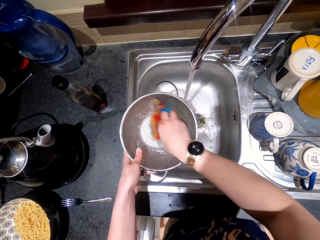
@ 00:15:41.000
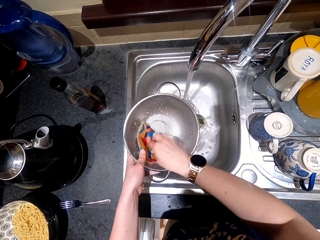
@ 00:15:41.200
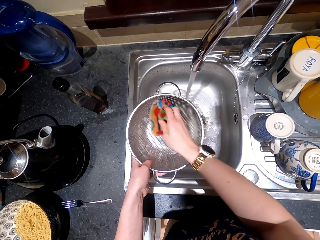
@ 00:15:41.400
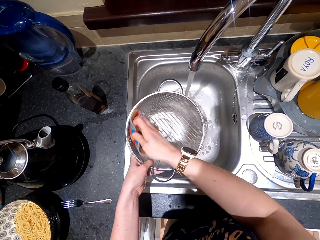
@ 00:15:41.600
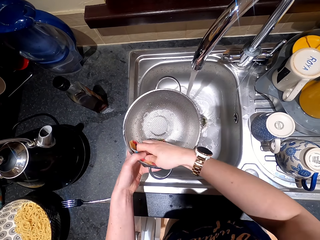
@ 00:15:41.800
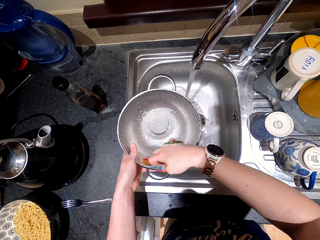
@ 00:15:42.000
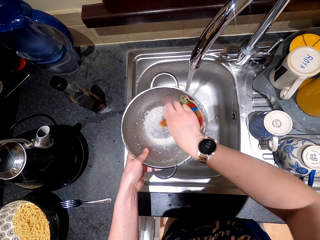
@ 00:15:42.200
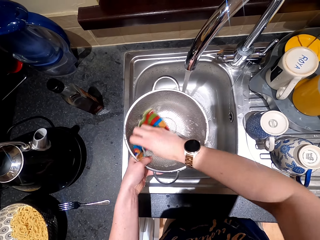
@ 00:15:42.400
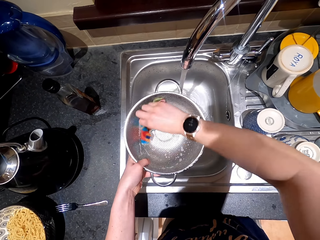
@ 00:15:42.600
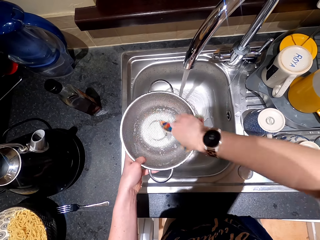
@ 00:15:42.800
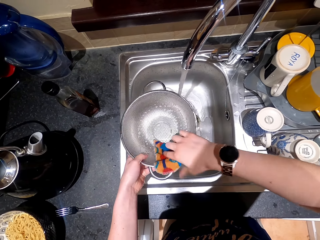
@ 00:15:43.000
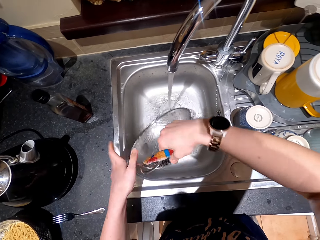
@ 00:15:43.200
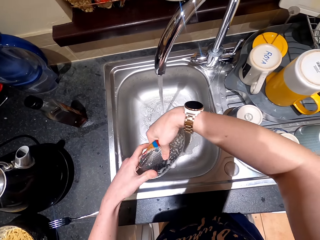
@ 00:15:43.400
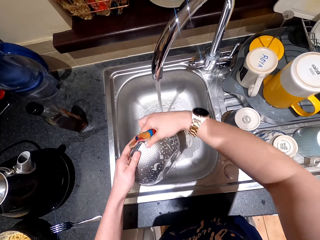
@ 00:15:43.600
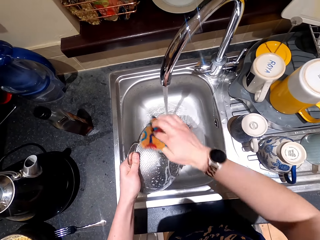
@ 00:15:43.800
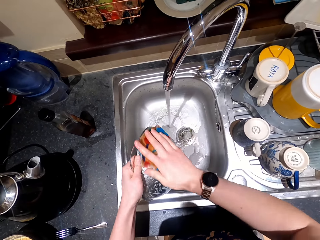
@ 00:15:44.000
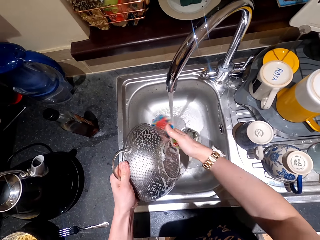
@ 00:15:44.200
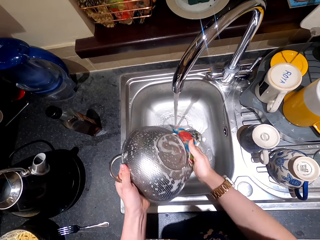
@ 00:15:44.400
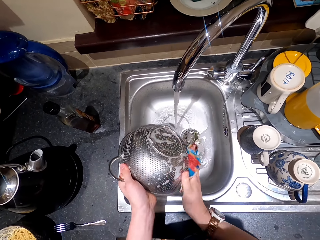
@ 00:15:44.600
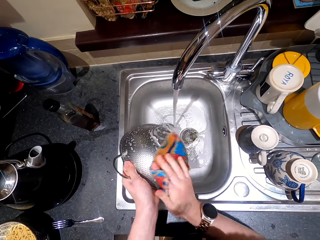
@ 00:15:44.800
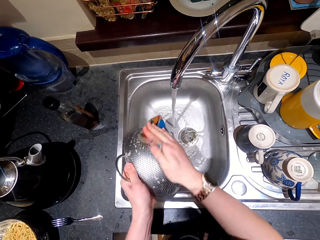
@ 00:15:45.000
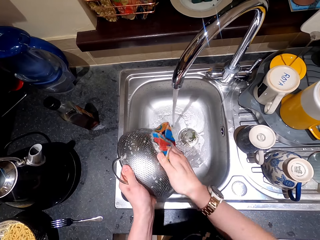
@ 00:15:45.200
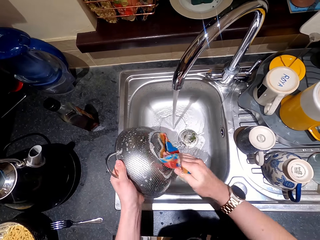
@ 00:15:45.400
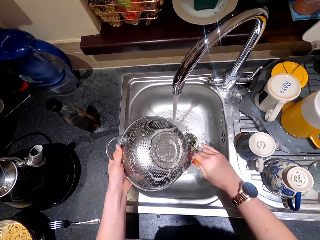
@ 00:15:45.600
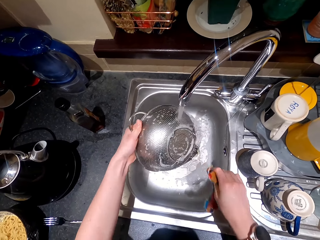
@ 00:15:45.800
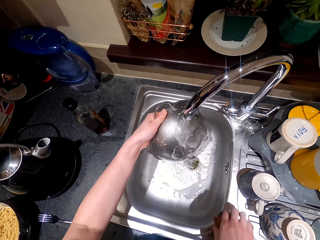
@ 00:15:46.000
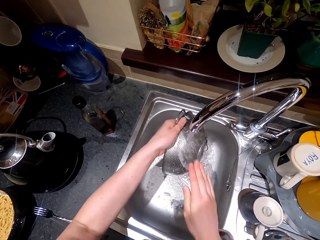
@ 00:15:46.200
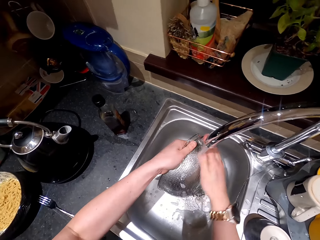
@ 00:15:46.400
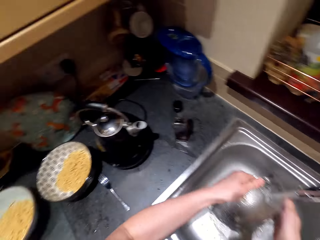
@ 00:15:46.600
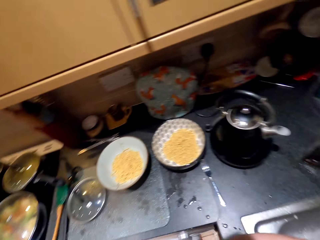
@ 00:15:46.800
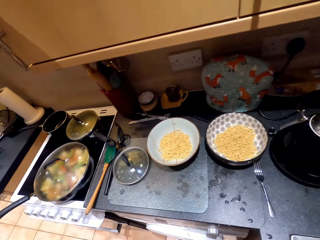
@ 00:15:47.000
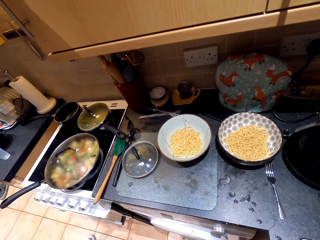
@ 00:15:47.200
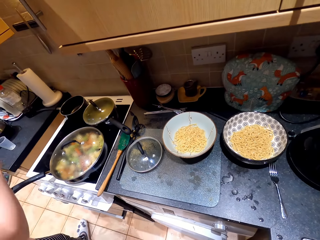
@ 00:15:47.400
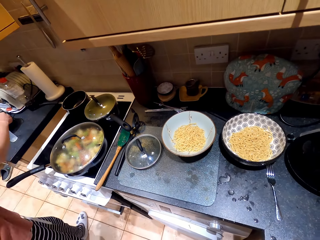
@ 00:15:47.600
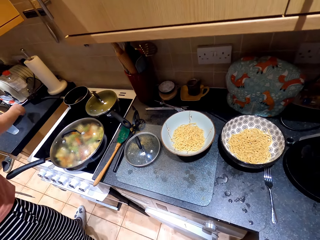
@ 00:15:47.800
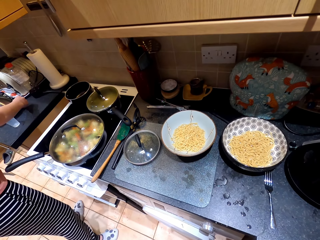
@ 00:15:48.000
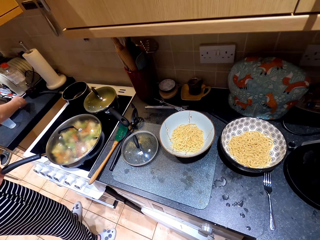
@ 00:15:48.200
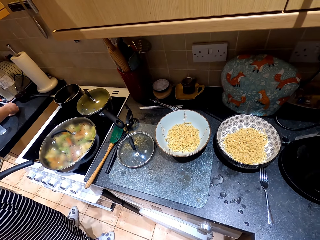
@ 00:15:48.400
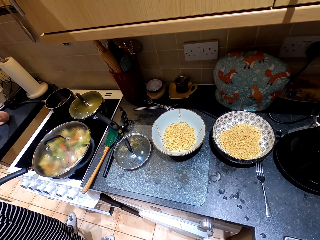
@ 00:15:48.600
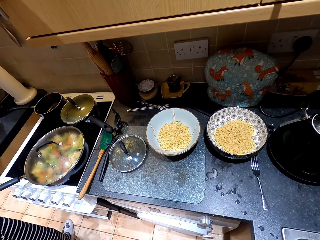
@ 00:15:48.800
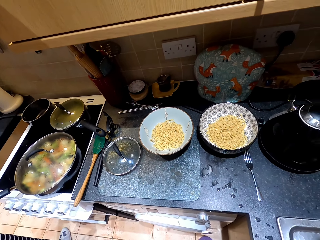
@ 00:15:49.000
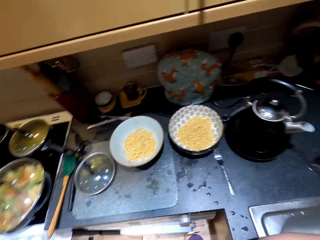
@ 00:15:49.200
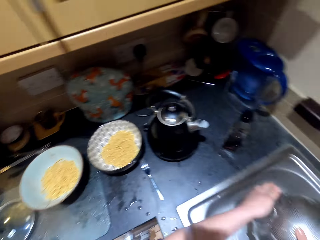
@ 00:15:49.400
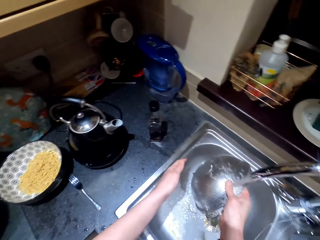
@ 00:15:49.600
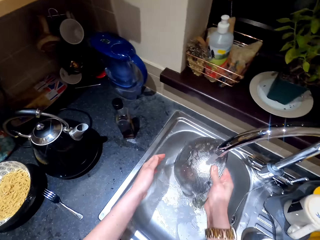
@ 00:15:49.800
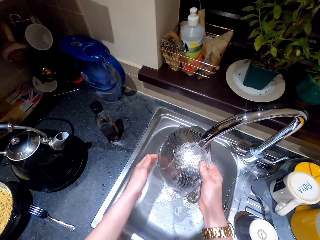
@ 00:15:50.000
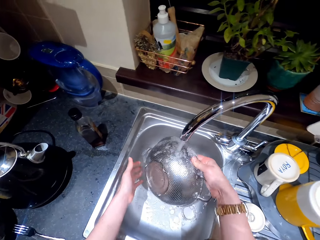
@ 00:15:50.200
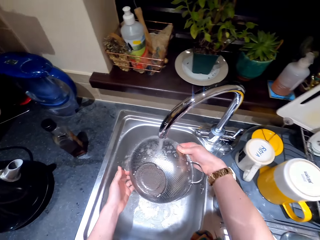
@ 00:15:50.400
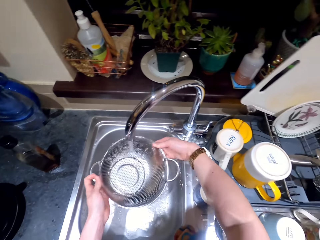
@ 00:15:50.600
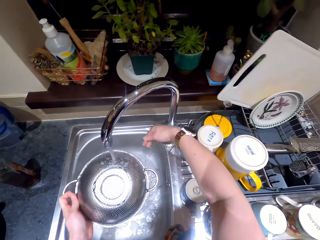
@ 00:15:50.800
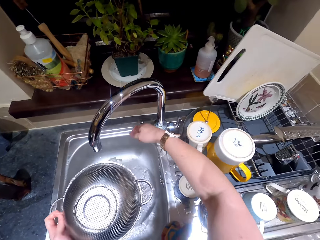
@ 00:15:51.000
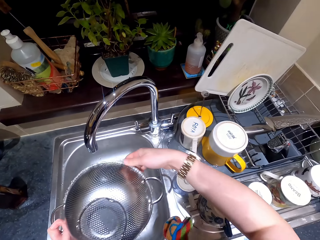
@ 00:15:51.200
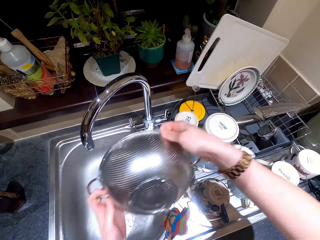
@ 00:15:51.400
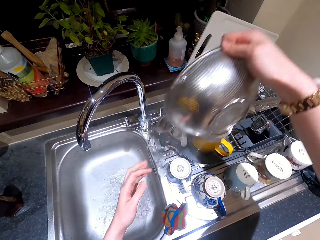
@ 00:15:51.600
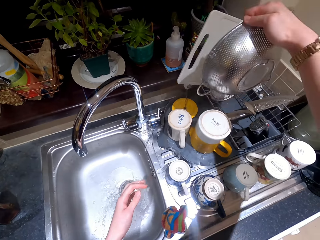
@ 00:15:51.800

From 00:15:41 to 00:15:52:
The camera wearer rinses the colander. They wash the colander.

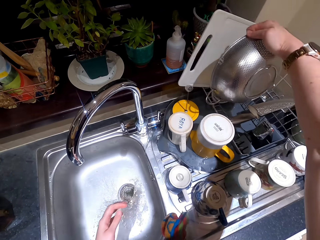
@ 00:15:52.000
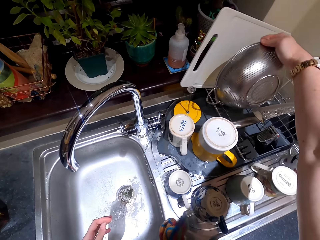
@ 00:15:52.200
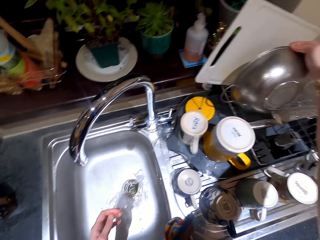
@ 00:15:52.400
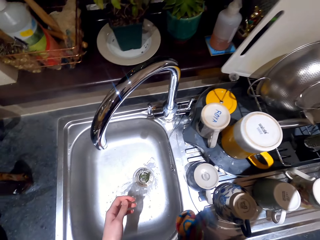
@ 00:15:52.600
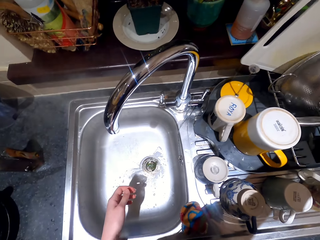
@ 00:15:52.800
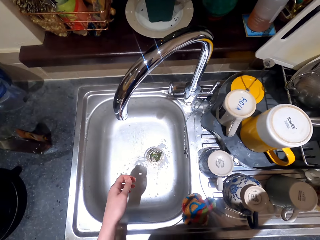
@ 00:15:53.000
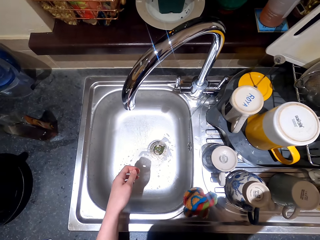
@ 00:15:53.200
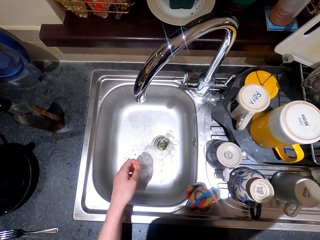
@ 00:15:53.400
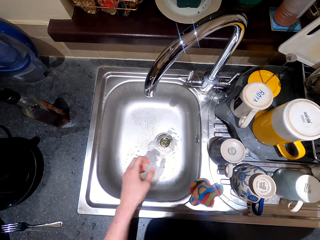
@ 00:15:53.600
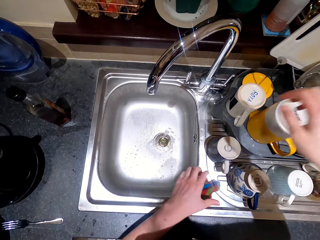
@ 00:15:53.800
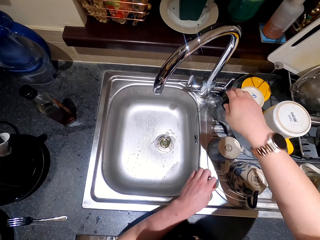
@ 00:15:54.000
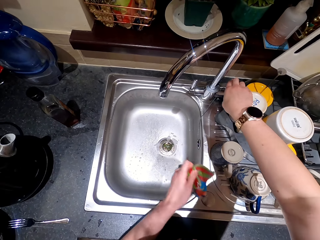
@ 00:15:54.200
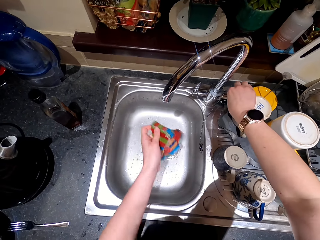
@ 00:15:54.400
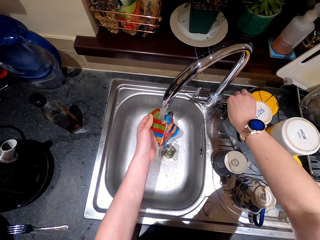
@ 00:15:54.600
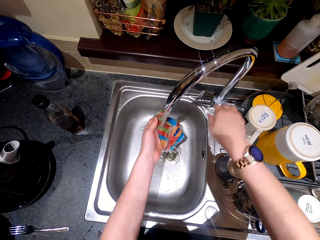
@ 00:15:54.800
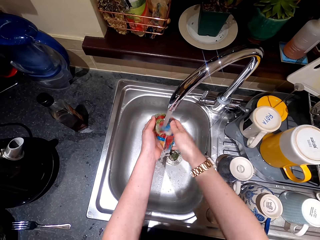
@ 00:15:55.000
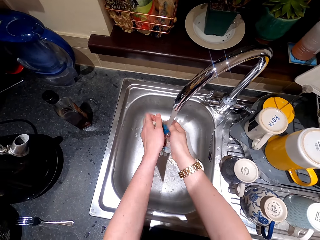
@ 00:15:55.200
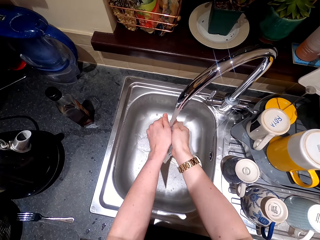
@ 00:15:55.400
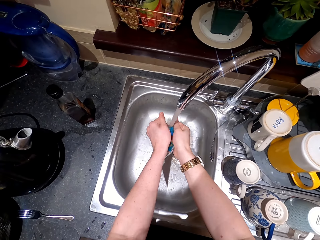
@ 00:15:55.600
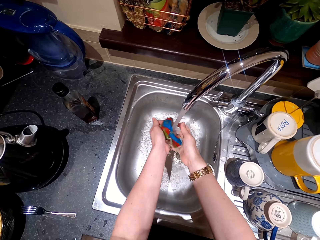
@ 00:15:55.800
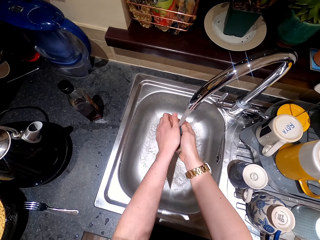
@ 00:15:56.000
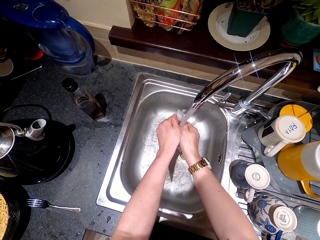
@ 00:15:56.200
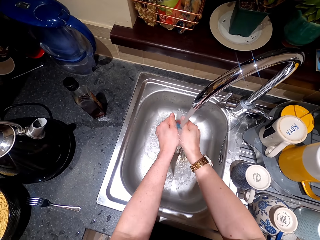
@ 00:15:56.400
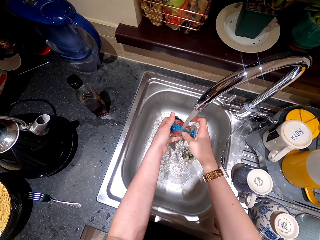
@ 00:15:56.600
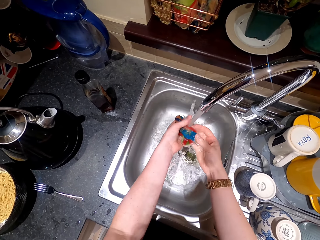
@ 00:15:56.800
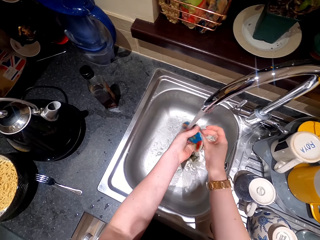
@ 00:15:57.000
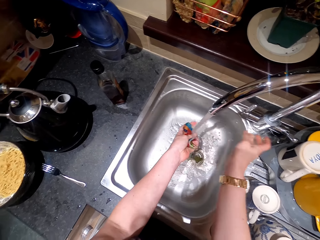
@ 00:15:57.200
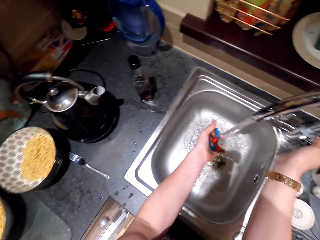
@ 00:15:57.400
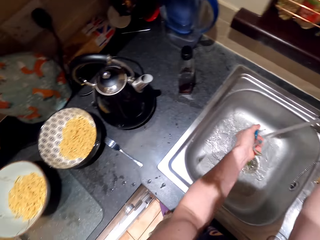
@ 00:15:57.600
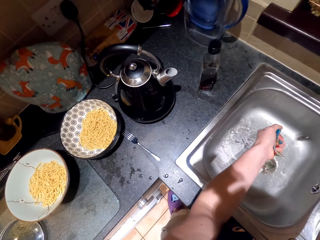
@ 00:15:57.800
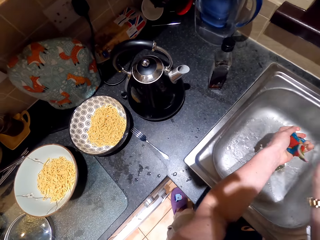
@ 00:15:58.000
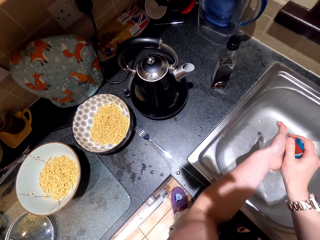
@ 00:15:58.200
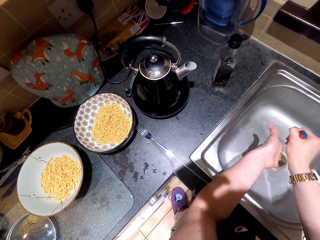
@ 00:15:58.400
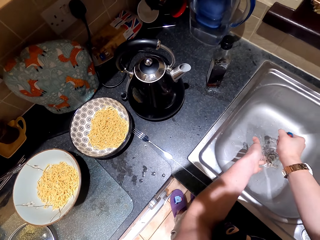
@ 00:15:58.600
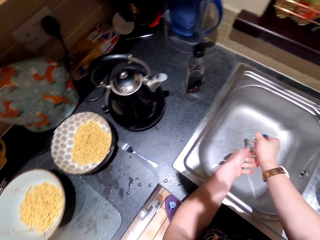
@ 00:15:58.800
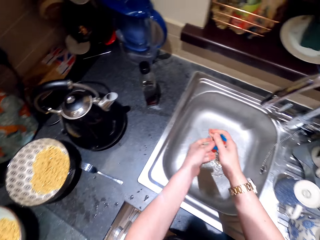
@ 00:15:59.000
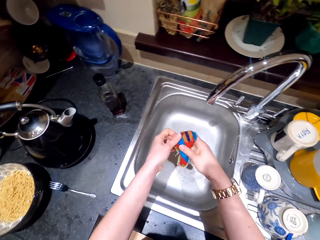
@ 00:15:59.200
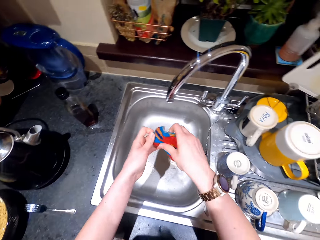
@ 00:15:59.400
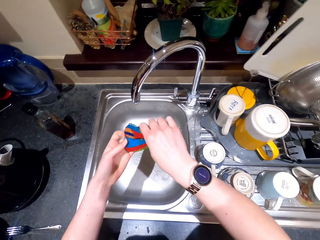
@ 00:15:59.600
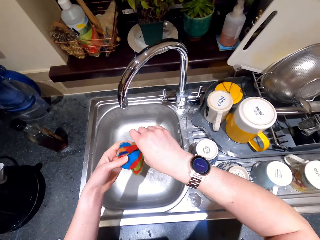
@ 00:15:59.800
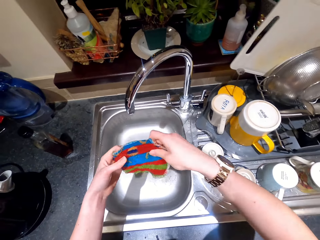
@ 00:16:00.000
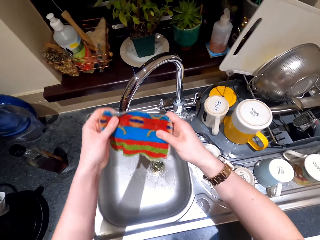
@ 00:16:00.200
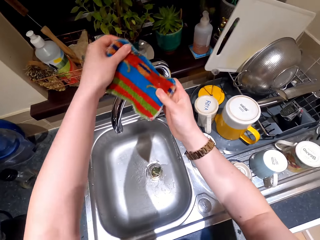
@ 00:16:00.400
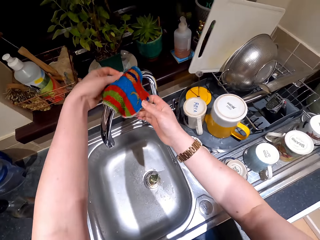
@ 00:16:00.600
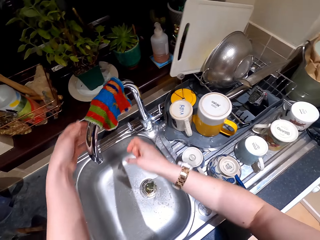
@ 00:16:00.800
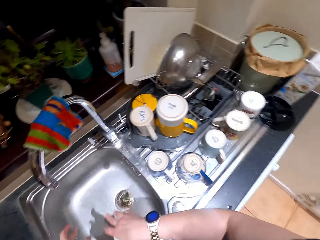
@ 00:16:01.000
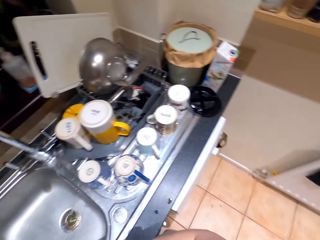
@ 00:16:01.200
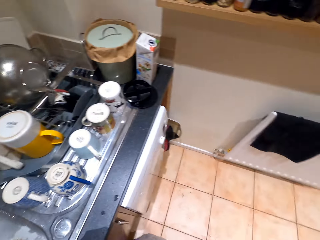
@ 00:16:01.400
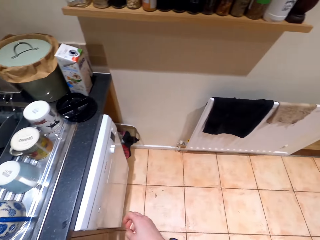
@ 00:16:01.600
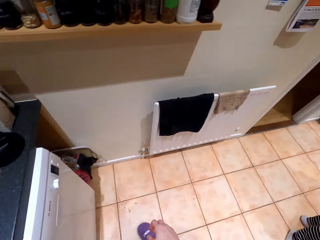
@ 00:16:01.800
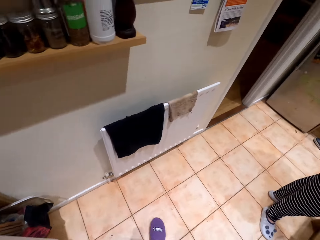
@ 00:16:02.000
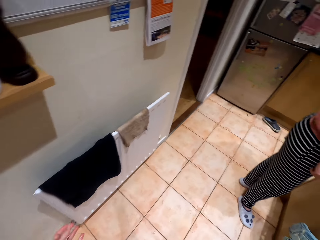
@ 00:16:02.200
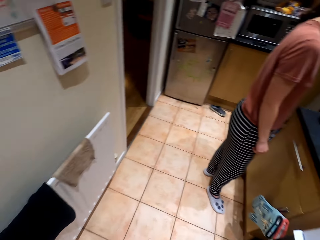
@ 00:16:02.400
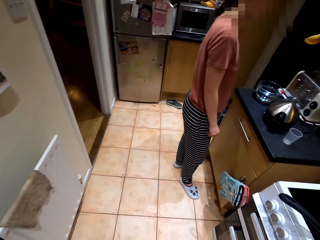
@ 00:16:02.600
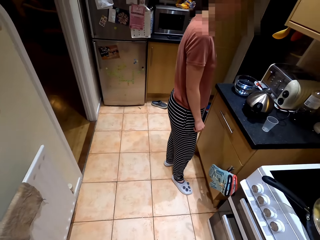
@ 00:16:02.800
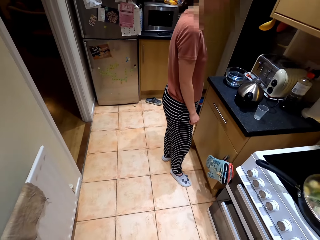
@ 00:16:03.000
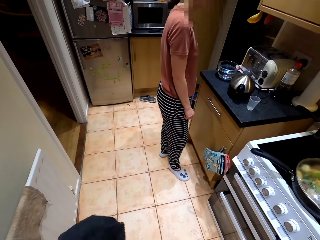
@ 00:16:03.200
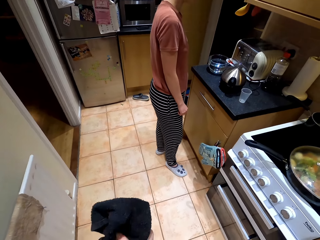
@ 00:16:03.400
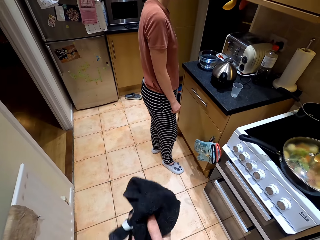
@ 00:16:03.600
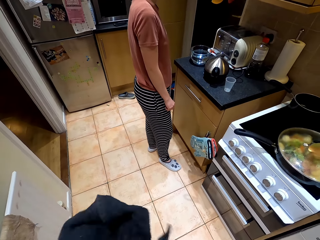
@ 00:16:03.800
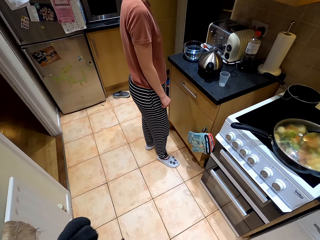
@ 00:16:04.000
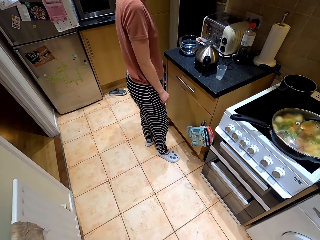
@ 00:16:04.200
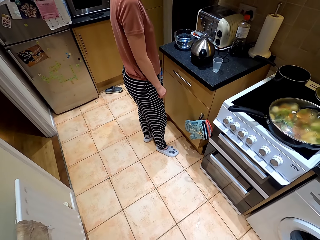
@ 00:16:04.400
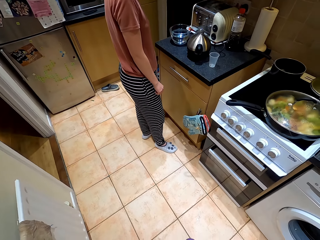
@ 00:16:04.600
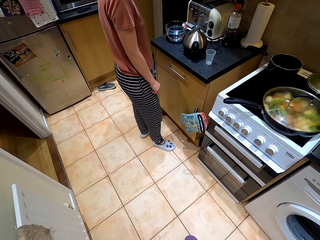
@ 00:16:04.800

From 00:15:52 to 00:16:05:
The camera wearer closes the water tap. They place the colander in the utensils tray. They pick up the towel from the sink. They open the water tap. They wash the towel. They close the water tap. They place the towel on the water tap. They walk. They turn around. They move around the kitchen.
